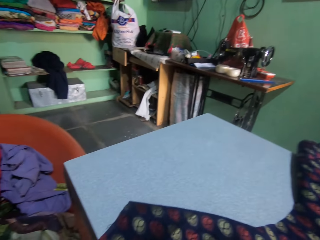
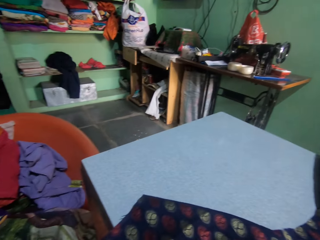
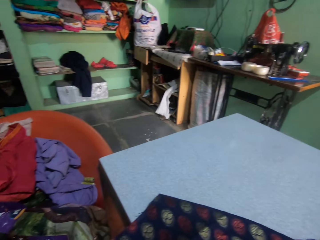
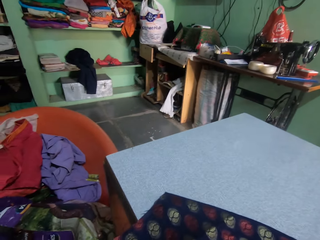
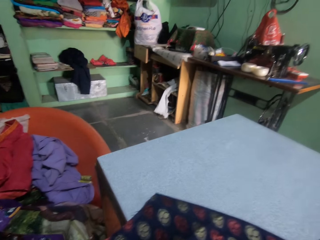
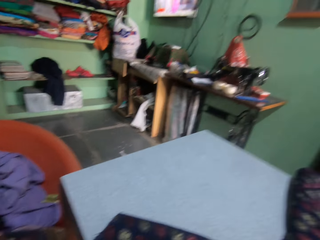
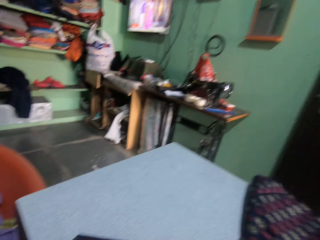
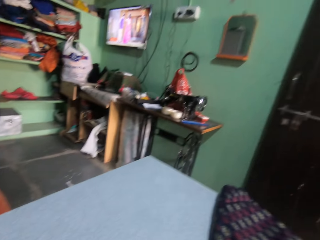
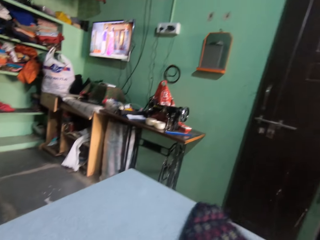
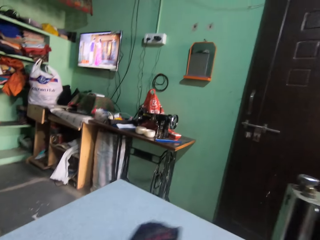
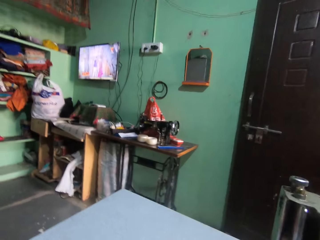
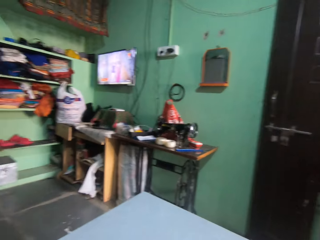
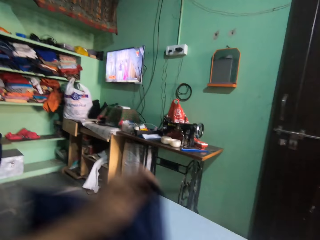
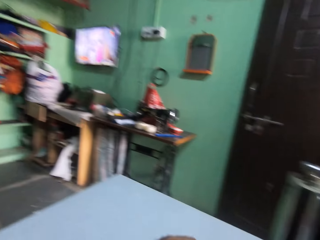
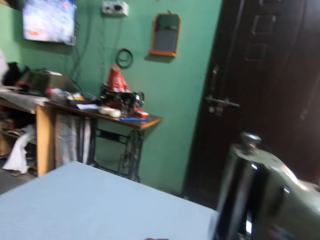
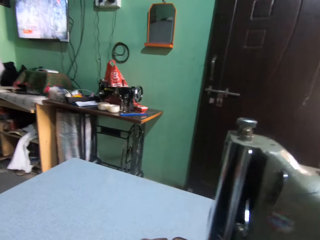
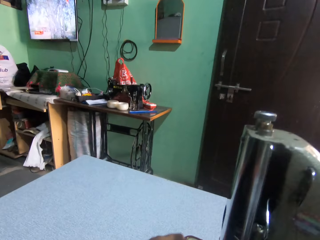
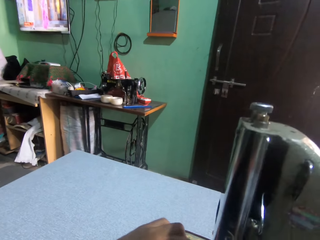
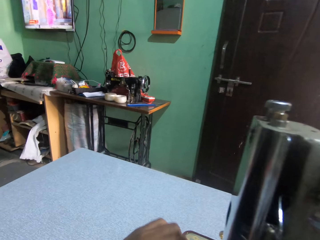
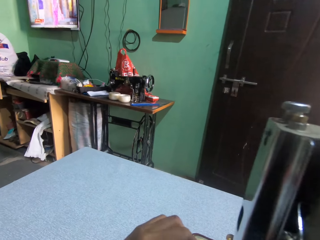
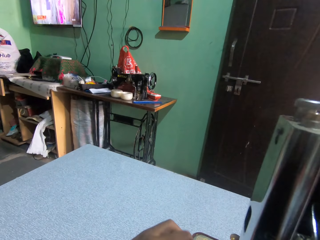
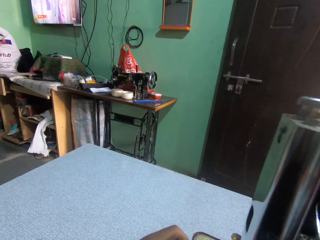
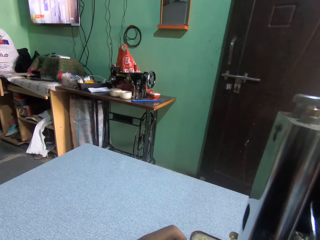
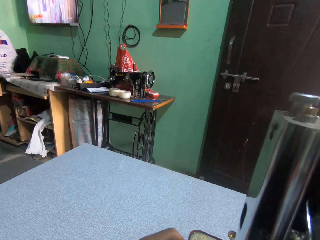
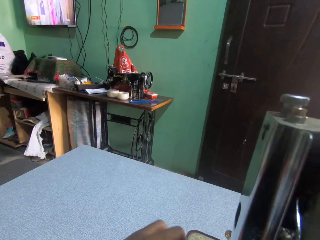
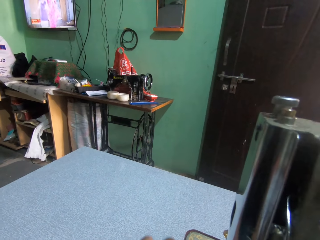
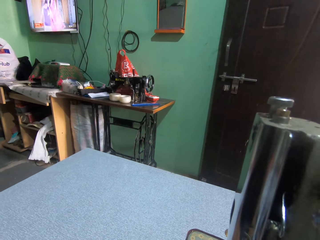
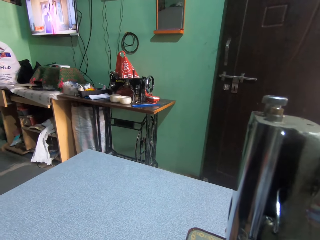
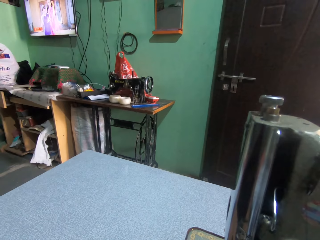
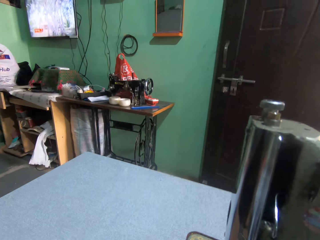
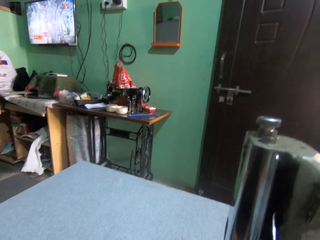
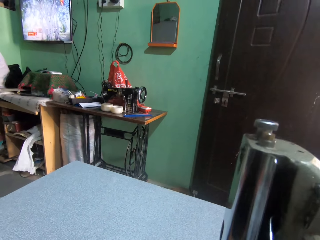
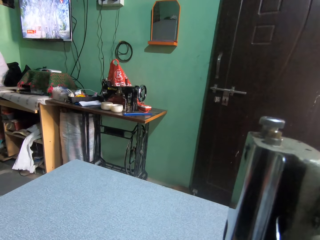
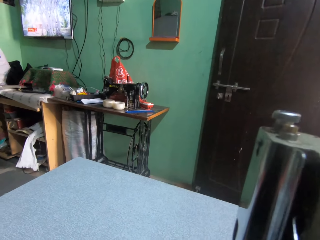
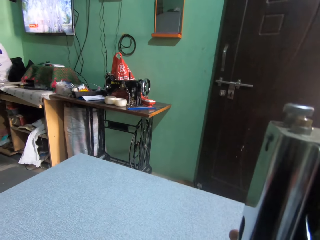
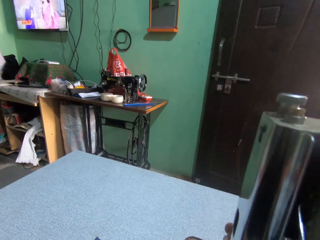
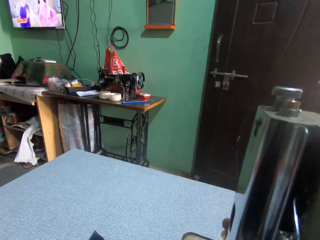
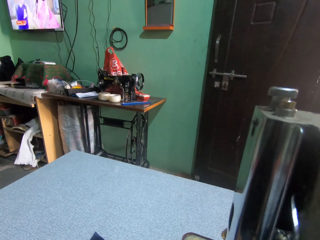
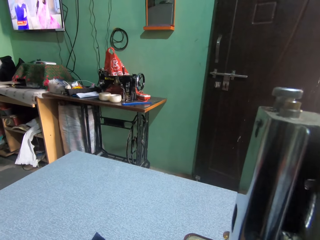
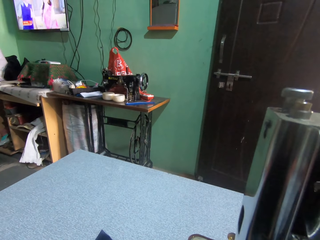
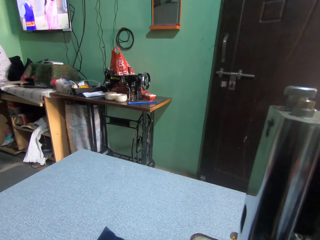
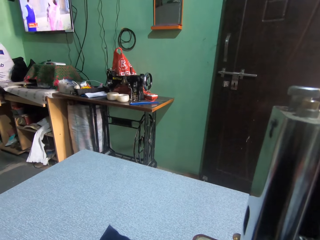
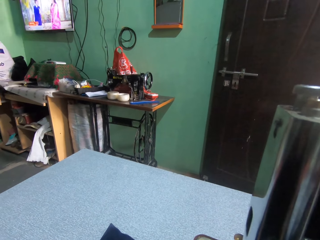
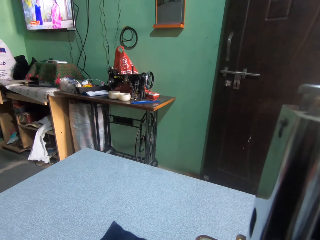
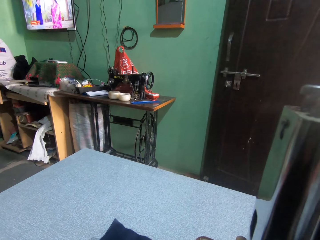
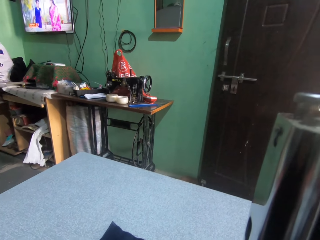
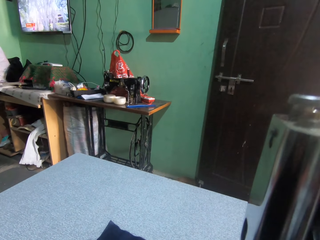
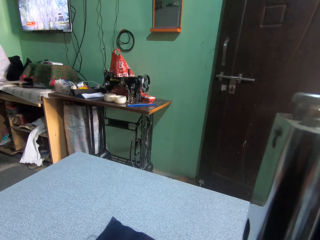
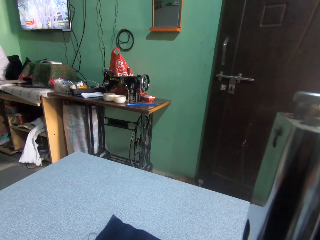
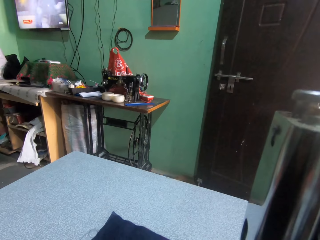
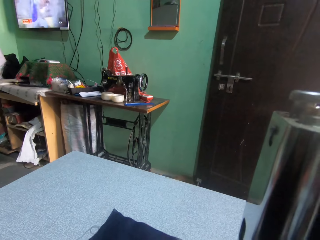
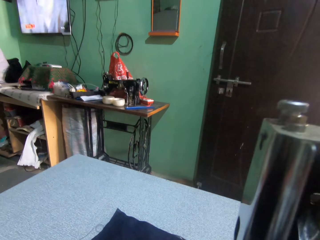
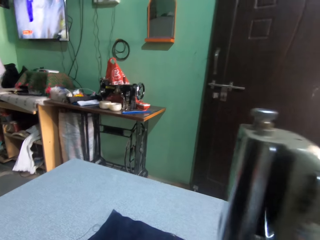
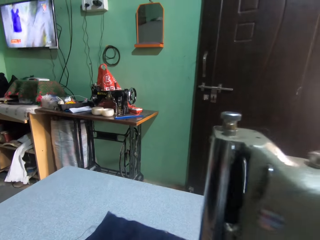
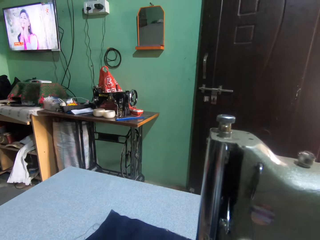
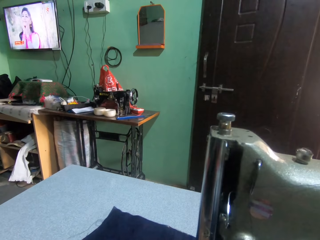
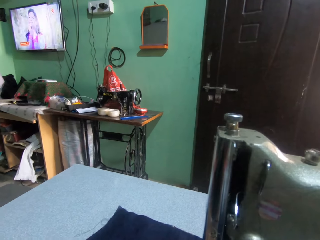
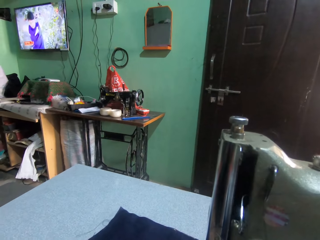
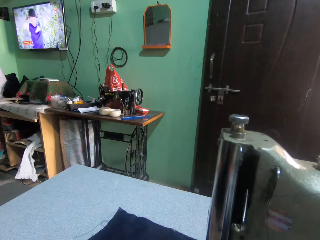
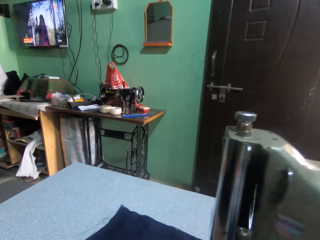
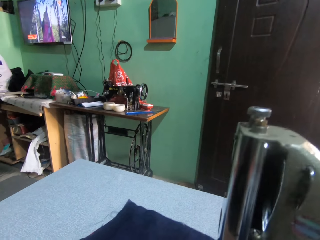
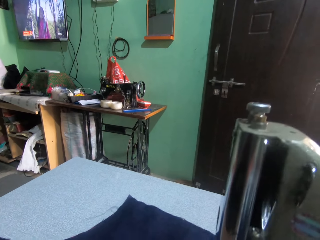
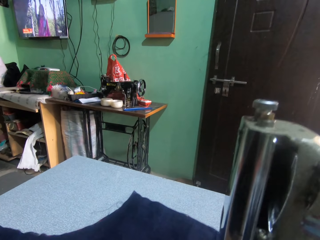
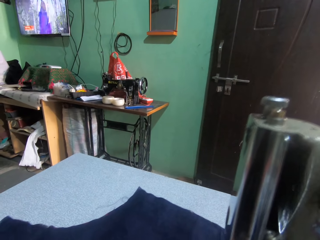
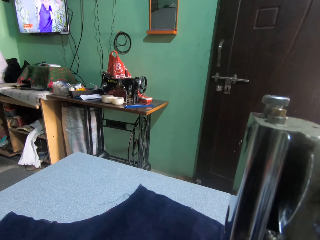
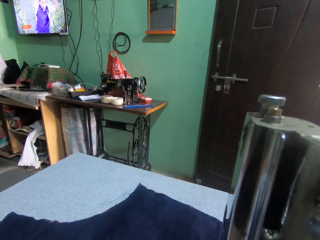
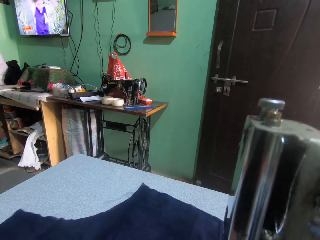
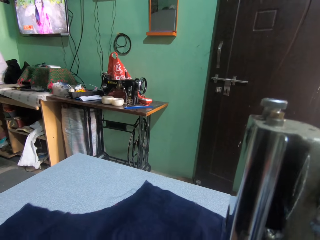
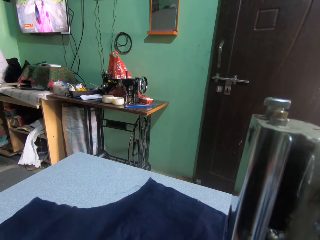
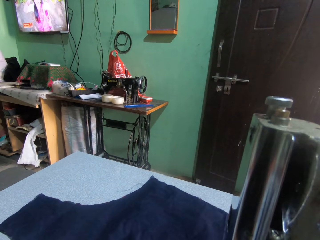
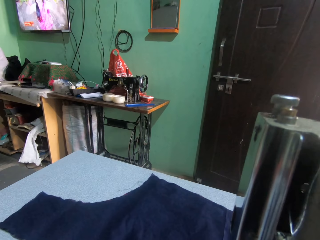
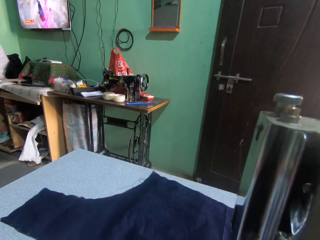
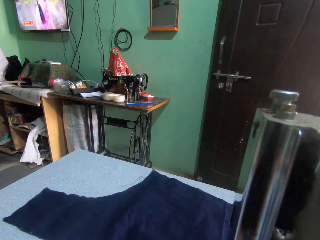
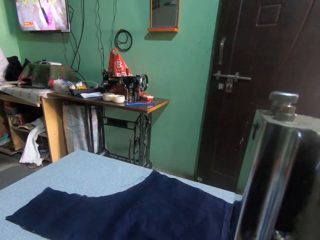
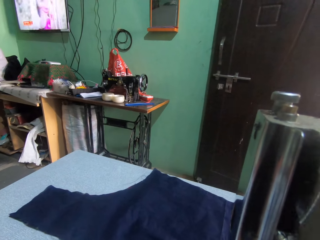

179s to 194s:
The camera wearer looks around in the room. They move a piece of cloth with the left hand. They adjust the piece of cloth on the table. They sew the cloth on the sewing machine.

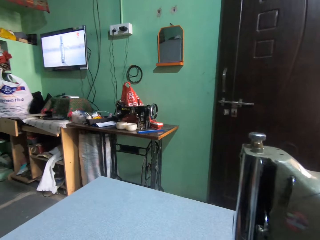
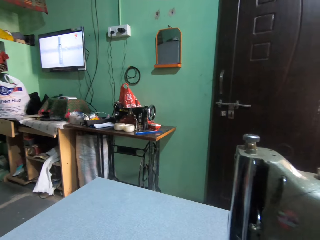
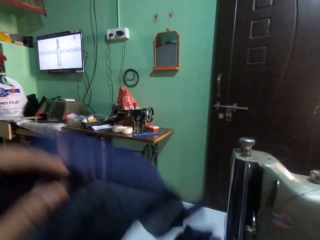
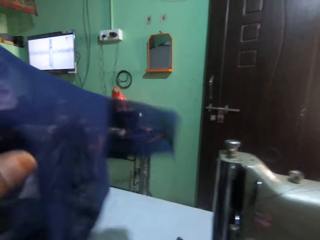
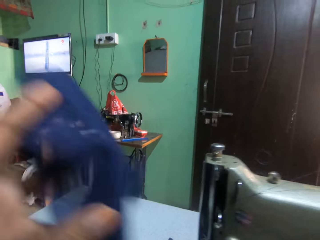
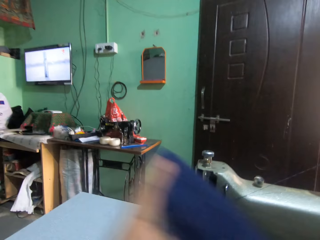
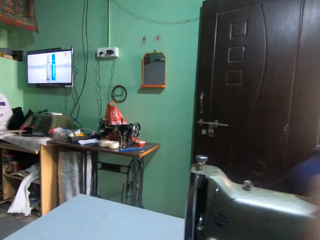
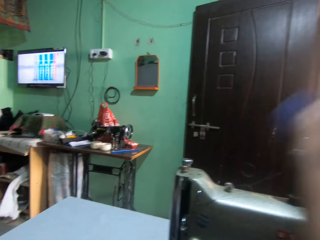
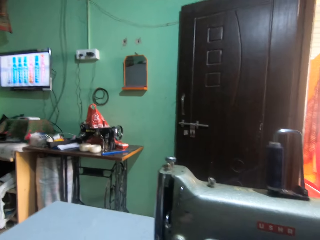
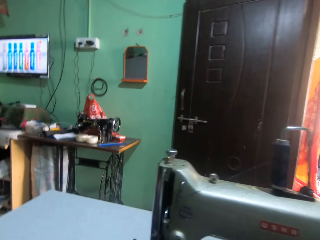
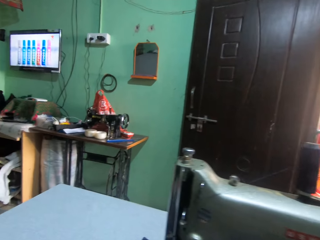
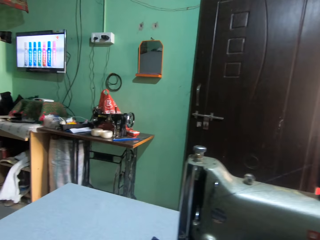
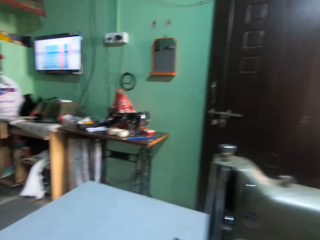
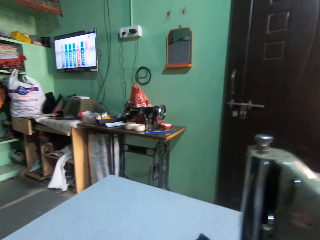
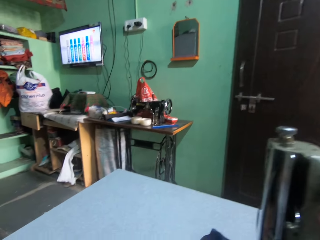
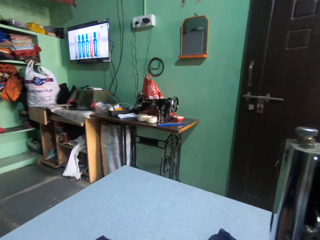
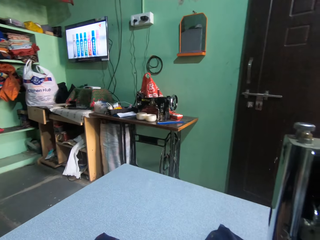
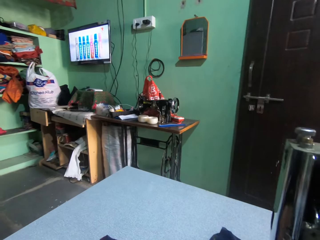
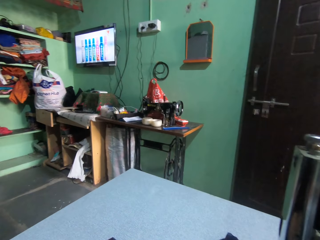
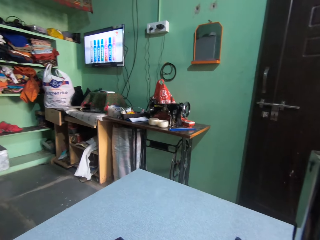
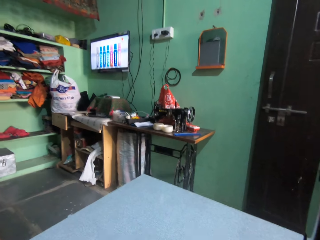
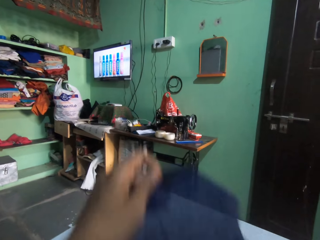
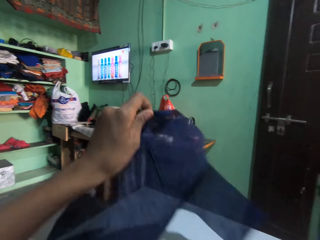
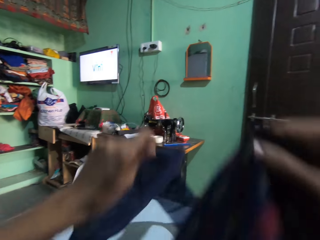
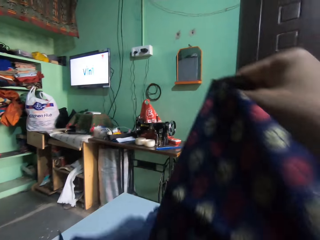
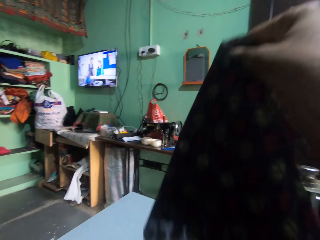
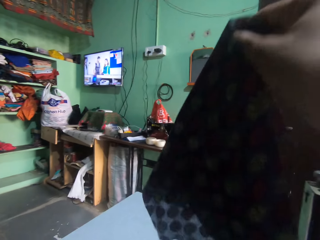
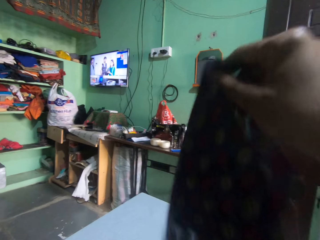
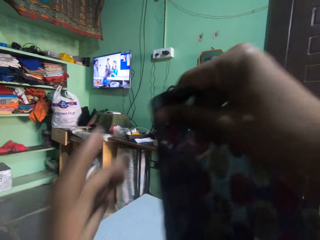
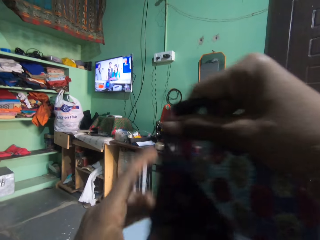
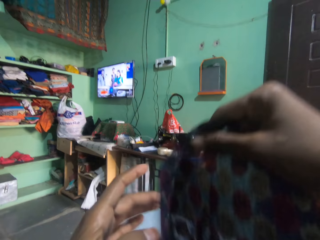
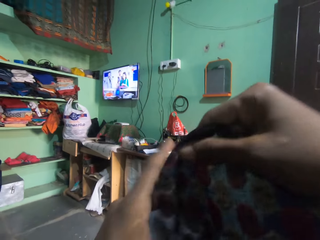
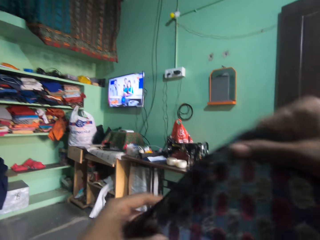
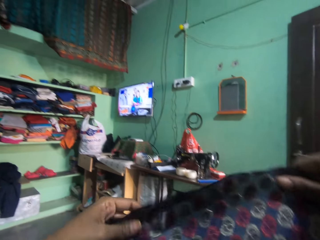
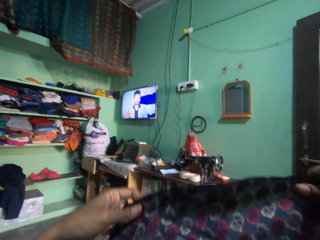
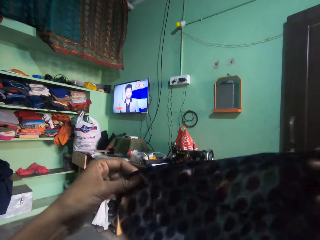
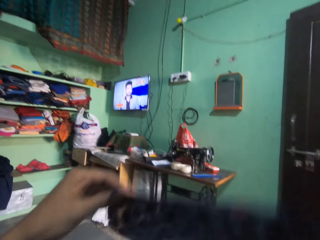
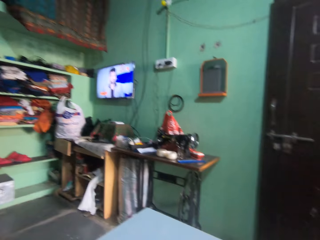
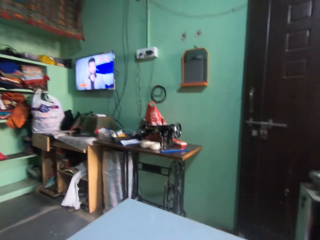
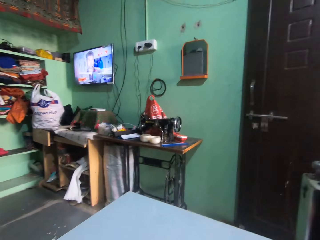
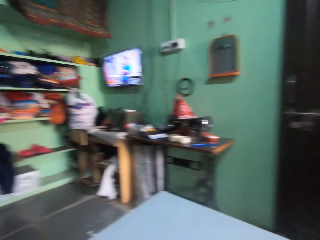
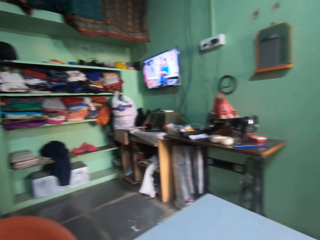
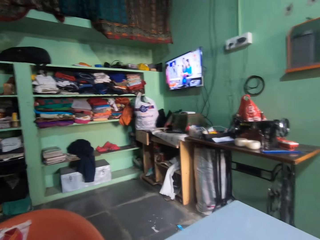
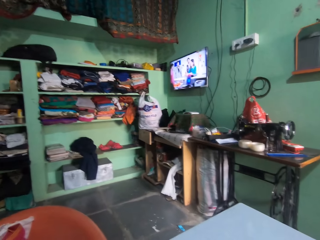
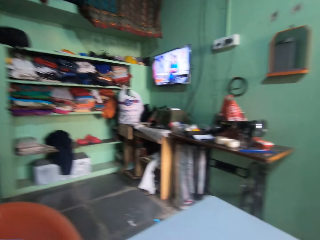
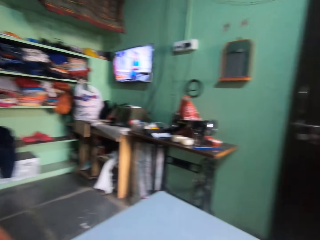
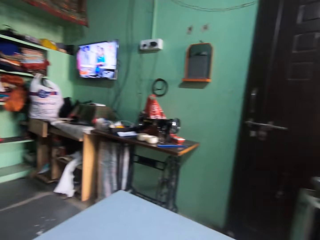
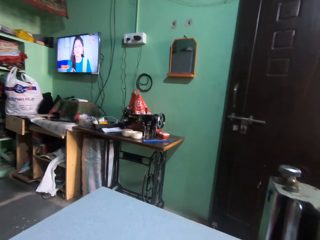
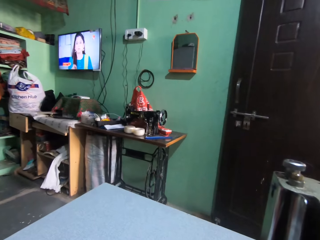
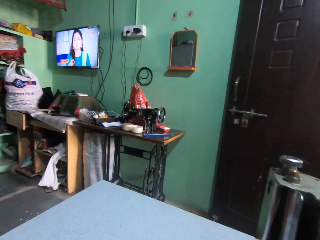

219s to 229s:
The camera wearer lifts a piece of cloth with the left hand. They move the piece of cloth with the left hand. They hold the piece of cloth with the left hand. They hold the piece of cloth with the right hand. They hold the piece of cloth with both hands. They adjust the piece of cloth with both hands. They look around in the room.
